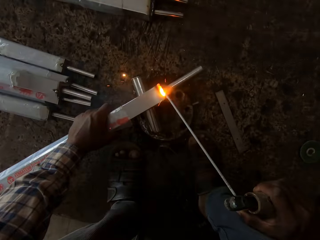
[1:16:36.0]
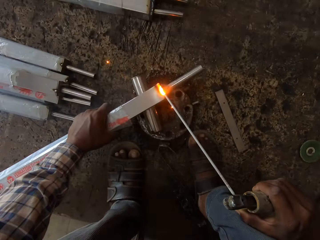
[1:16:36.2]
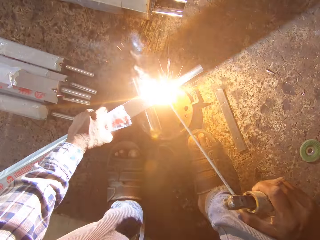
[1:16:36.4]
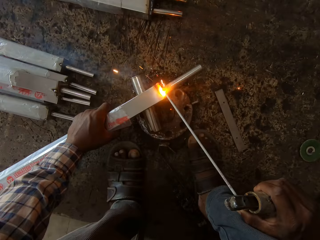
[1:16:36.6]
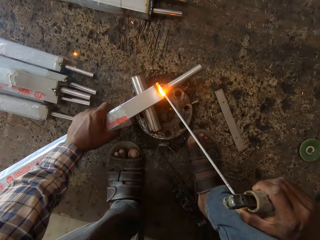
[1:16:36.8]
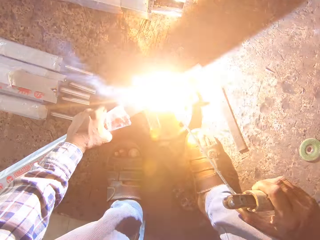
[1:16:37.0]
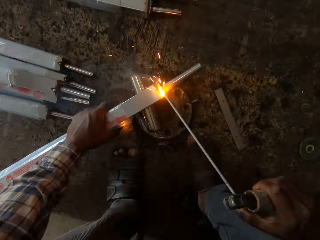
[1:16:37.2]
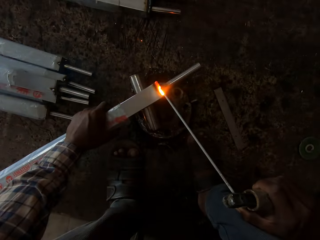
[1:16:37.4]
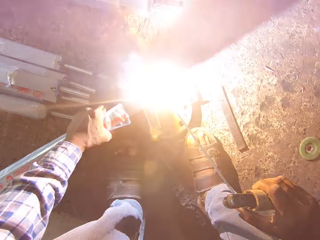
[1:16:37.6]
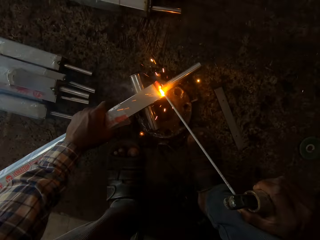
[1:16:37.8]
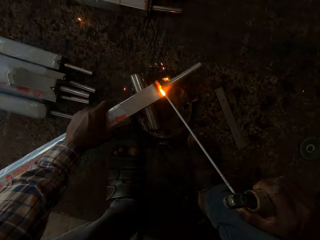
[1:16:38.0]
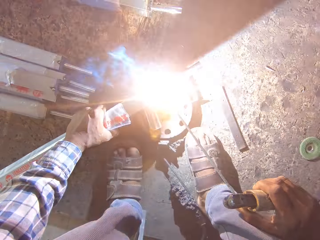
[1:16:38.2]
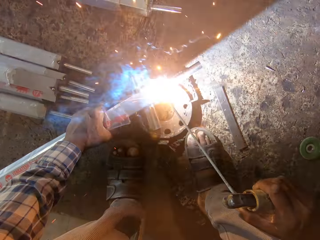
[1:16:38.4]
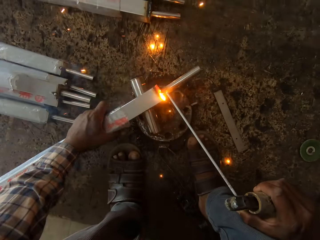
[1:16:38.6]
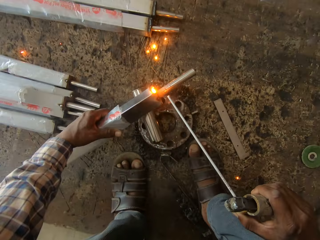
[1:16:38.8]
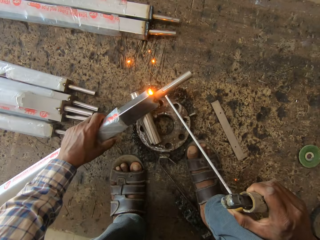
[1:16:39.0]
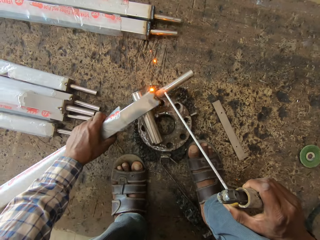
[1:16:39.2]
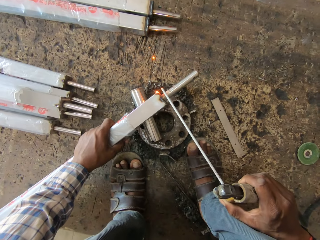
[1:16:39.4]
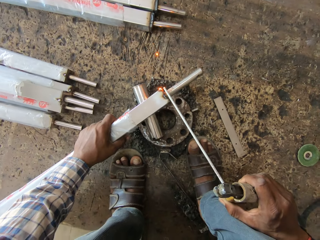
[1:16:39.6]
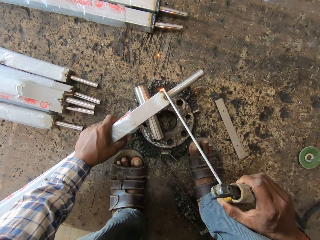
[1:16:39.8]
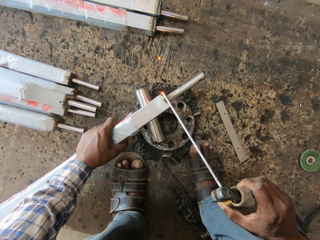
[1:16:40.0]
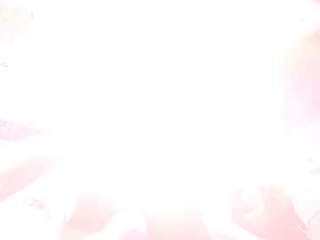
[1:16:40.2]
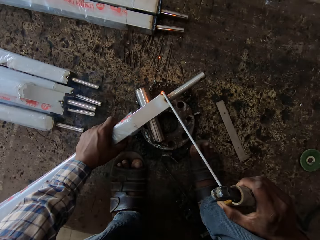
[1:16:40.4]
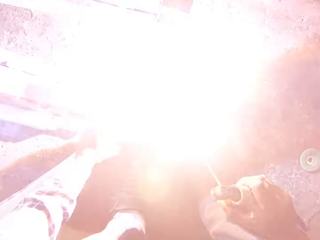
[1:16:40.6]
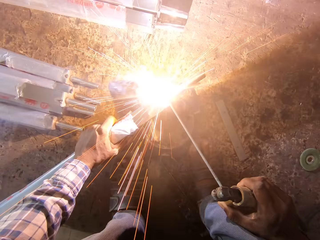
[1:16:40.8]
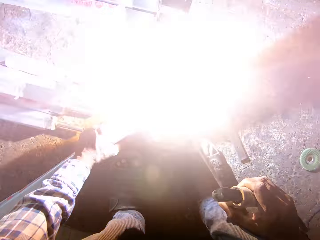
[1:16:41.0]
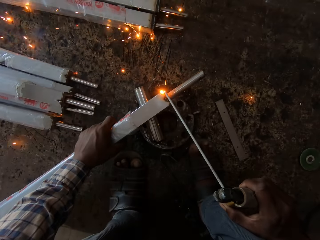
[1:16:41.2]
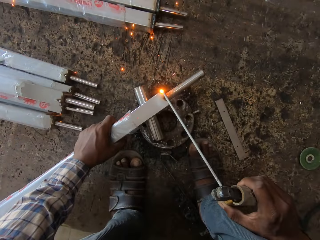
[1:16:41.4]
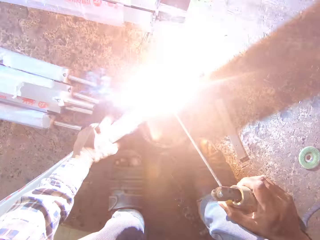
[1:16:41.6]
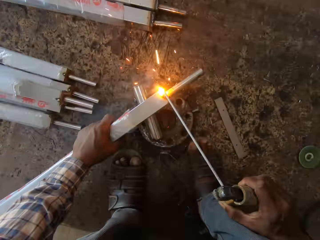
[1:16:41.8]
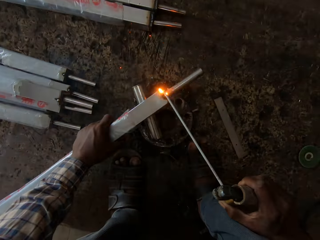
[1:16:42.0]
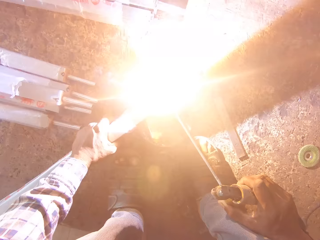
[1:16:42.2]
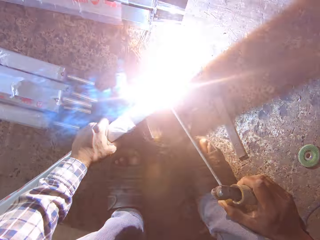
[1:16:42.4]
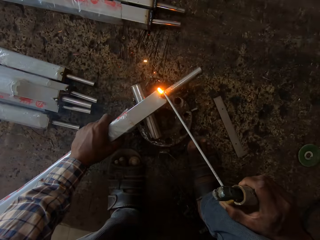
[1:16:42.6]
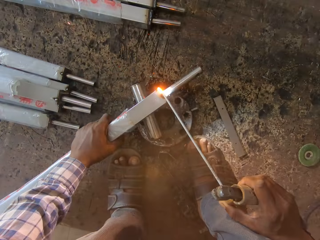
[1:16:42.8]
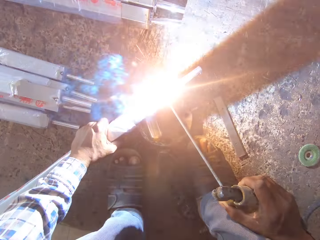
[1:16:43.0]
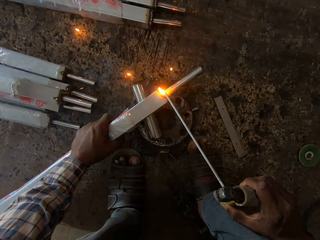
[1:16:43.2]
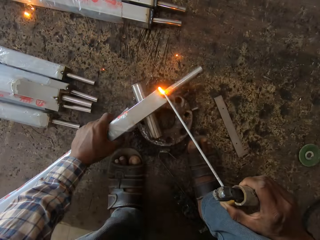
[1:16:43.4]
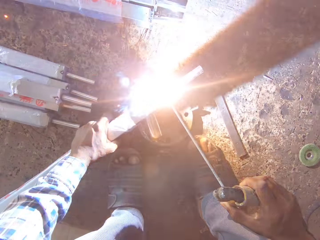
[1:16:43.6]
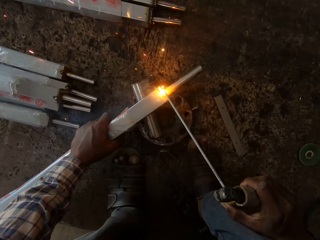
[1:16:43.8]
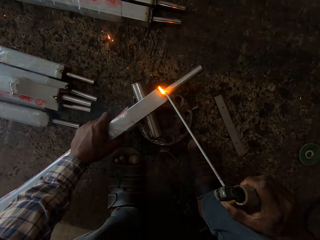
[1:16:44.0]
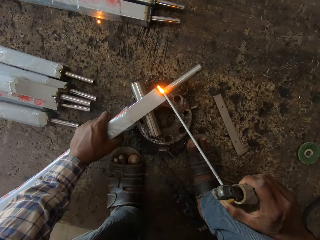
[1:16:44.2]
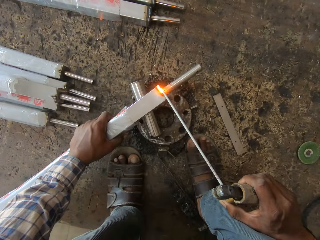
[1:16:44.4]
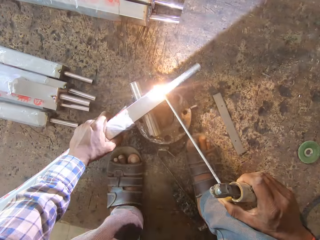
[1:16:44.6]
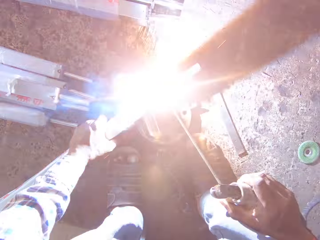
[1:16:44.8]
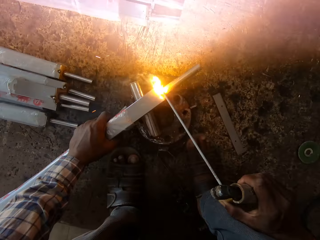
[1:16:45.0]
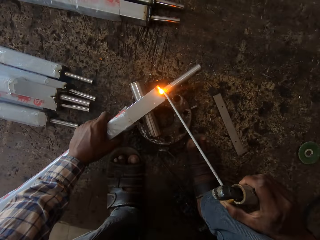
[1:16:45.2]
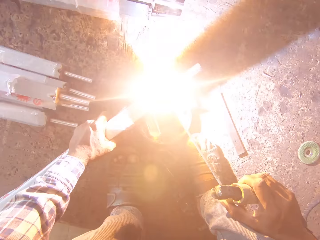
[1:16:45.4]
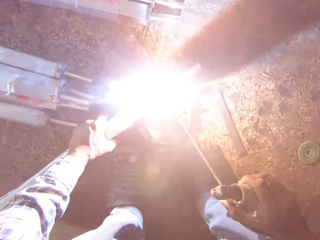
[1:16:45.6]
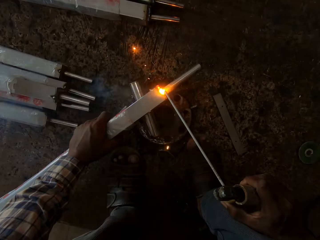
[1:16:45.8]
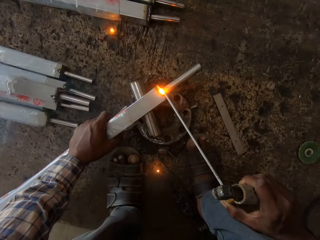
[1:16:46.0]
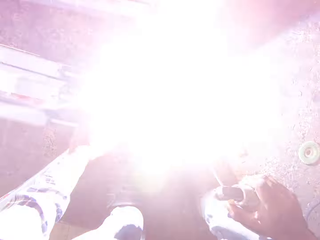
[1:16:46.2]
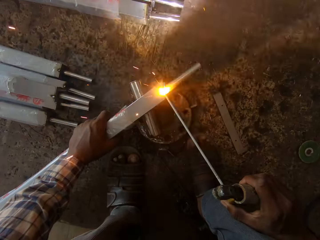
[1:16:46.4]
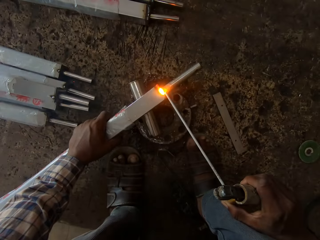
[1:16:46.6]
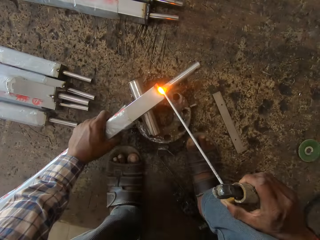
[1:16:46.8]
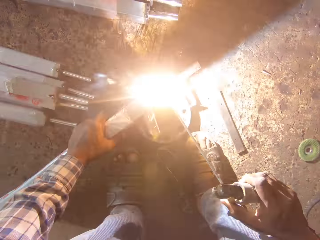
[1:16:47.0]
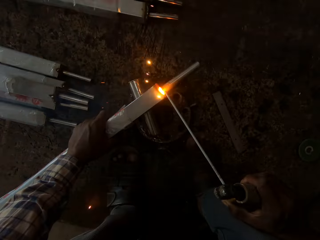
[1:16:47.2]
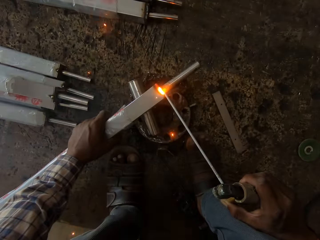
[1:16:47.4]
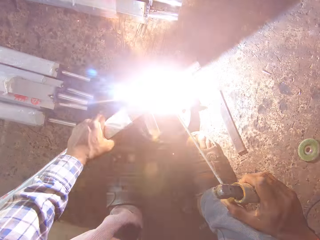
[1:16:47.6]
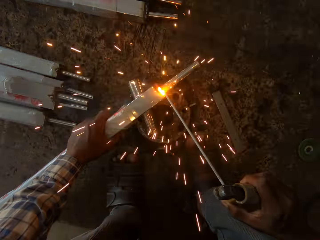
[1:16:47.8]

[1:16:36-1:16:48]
The camera wearer turns the aluminum rod in his left hand. He welds the edge of the aluminum rod with the blow torch in his right hand.

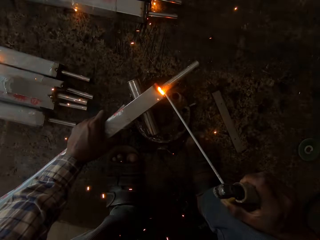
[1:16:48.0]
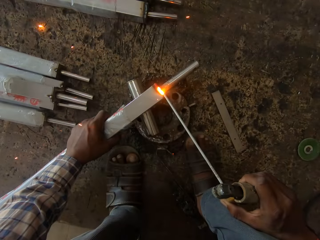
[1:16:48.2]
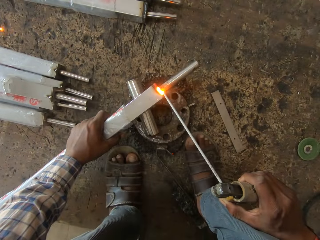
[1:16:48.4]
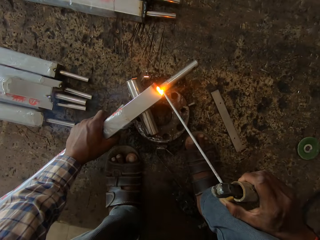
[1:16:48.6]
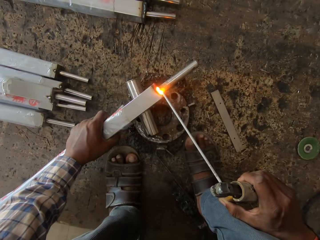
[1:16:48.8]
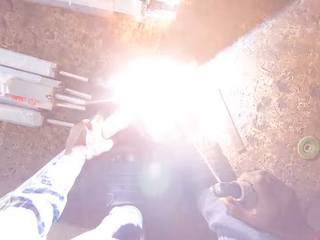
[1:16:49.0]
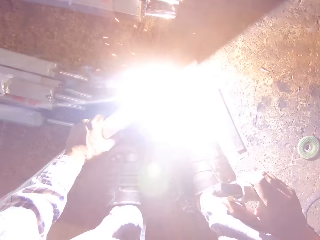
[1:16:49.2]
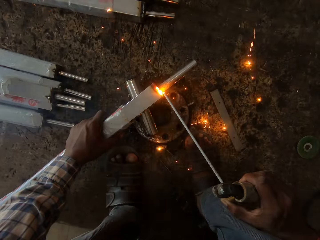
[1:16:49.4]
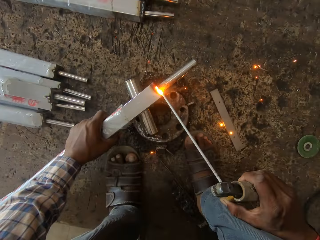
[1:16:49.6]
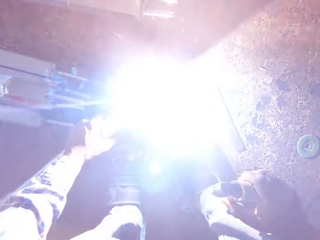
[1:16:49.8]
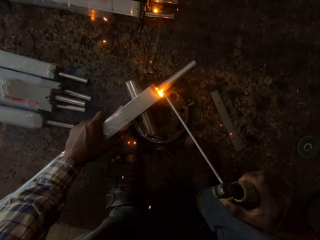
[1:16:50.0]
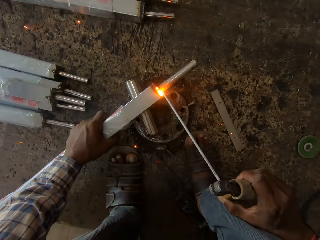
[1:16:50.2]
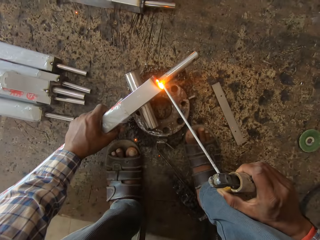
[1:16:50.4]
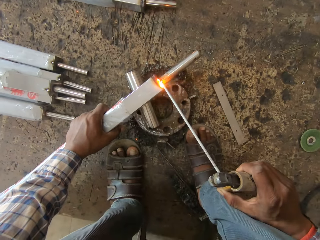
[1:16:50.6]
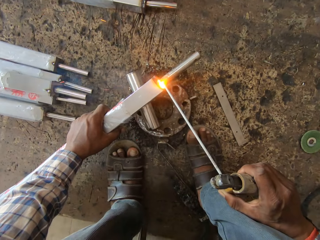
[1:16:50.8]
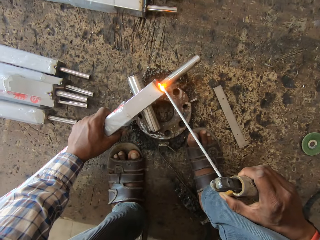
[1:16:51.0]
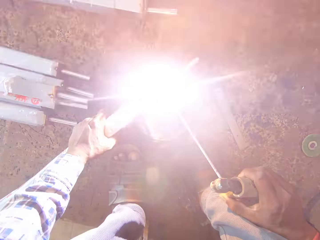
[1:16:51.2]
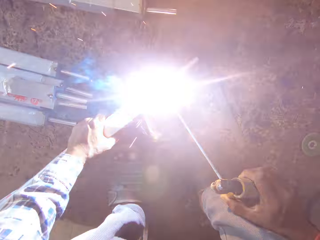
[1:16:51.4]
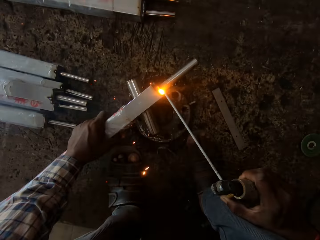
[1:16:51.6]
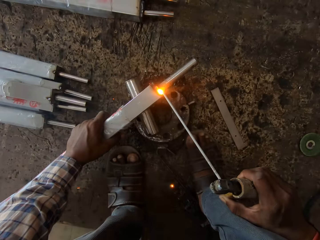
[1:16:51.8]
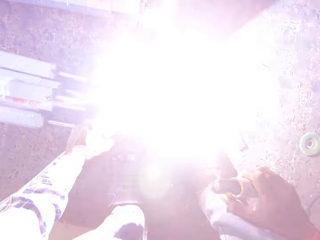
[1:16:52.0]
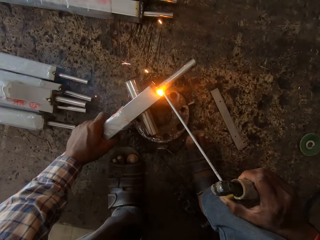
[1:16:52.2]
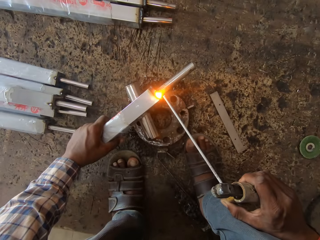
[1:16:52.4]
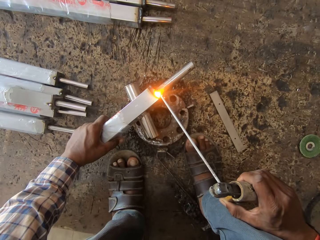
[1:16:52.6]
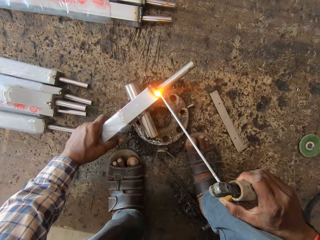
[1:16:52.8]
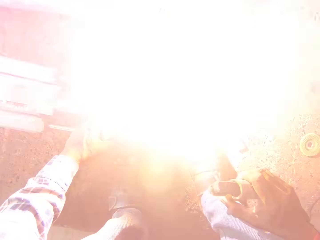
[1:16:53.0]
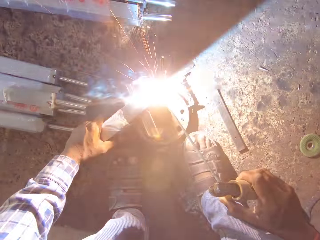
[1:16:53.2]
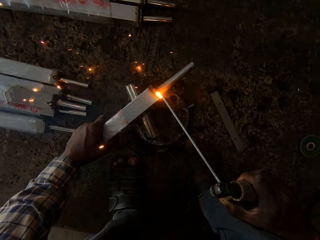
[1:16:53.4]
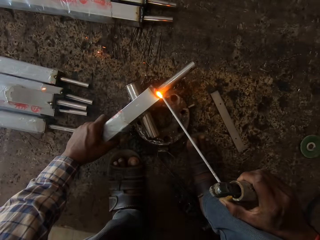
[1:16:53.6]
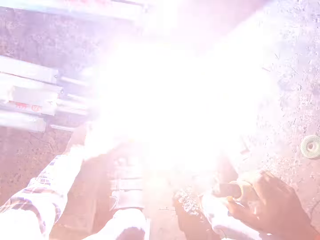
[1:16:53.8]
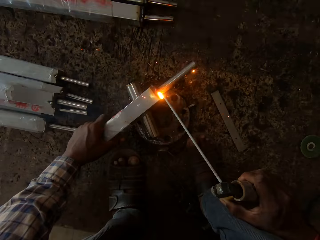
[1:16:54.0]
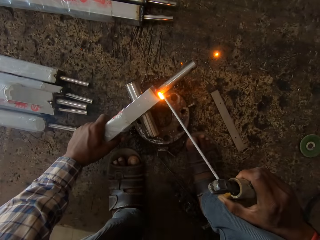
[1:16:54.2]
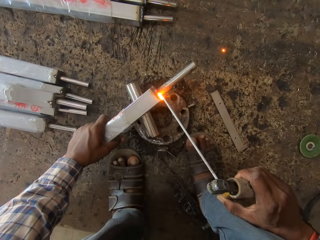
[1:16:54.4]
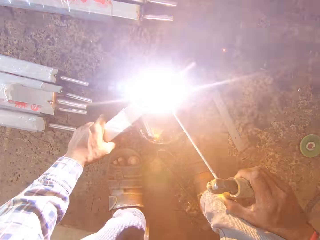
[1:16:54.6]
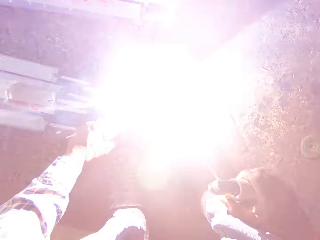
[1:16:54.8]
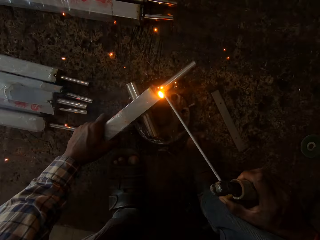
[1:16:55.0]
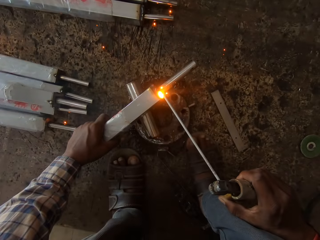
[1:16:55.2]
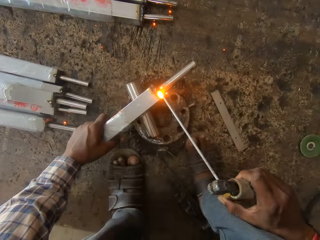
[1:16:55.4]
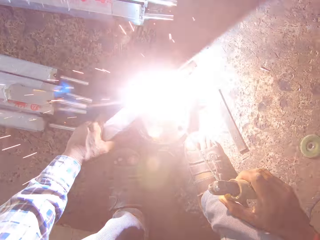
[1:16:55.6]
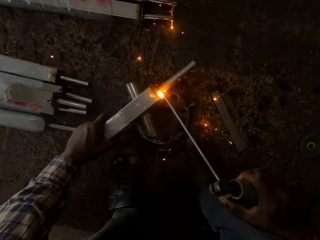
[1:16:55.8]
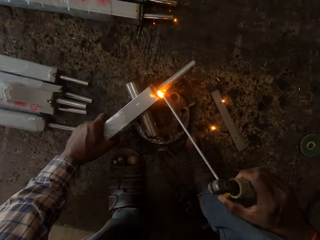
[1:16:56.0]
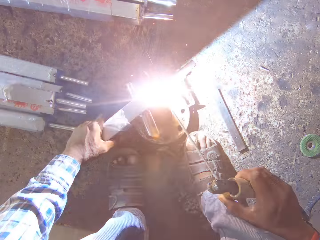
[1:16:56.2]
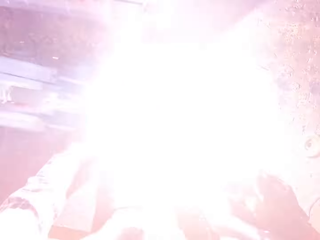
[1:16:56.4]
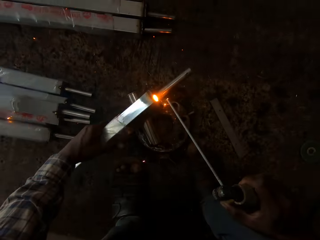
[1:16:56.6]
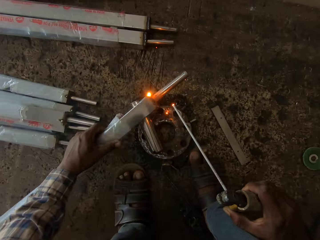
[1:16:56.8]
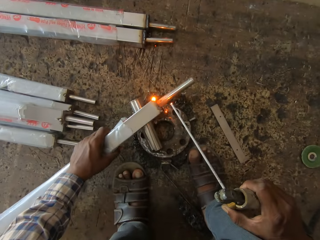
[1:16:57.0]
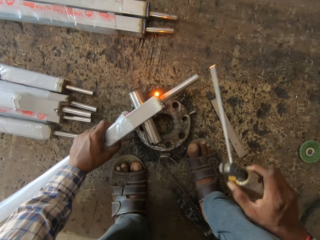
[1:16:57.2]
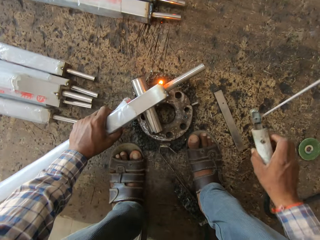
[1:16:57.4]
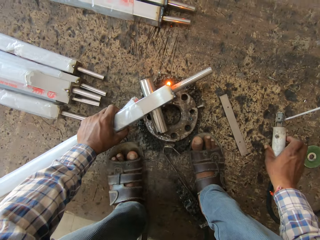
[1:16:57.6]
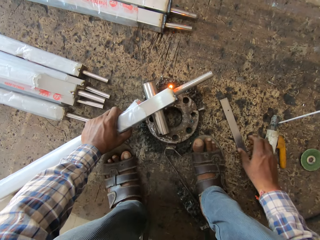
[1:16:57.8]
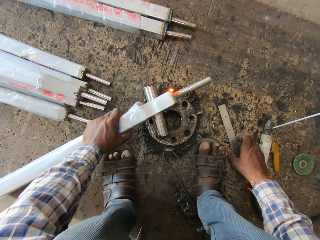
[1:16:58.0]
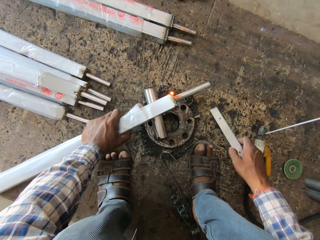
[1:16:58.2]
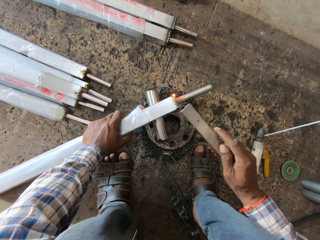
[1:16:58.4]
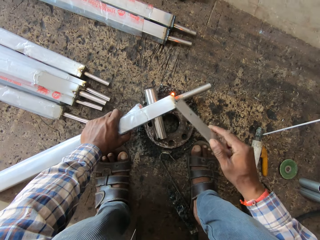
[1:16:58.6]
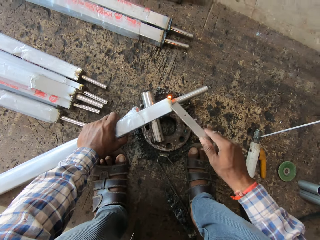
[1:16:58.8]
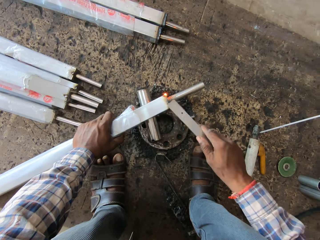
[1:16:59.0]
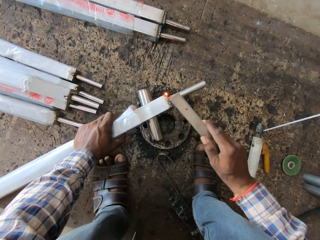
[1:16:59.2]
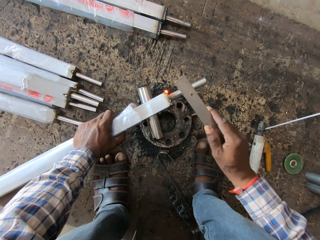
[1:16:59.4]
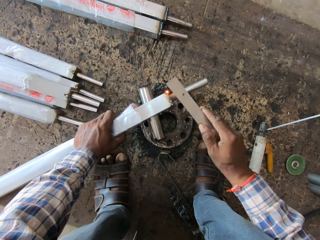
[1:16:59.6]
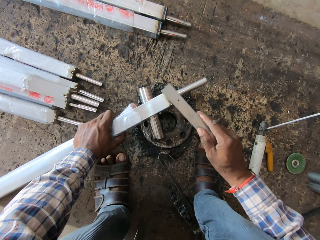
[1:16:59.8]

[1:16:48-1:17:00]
The camera wearer turns the square steel rod in his left hand on the rim. He places the electrode holder in his right hand on the board. He moves metal. He picks a steel rule from the board with his right hand. He beats the square steel rod in his left hand on the rim with the steel rule in his right hand.
